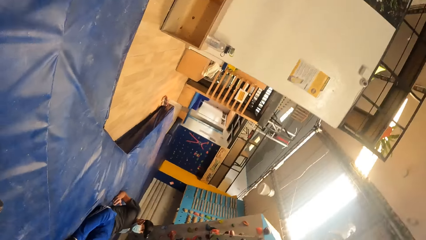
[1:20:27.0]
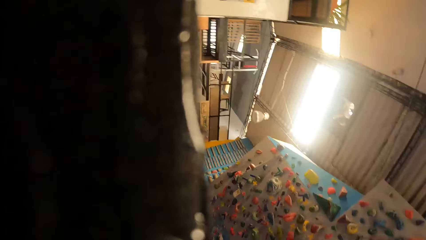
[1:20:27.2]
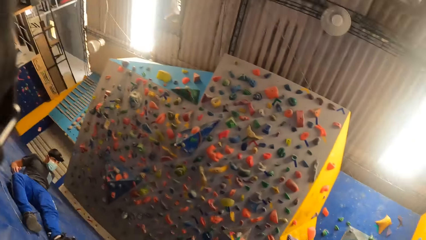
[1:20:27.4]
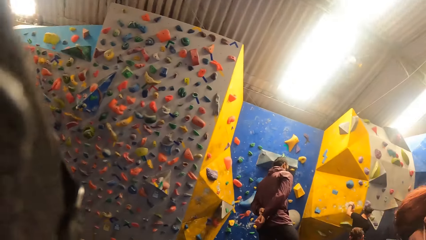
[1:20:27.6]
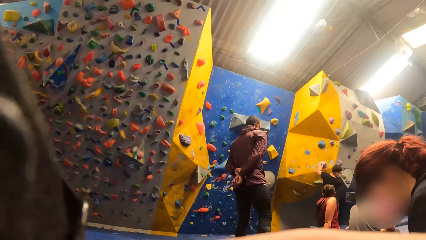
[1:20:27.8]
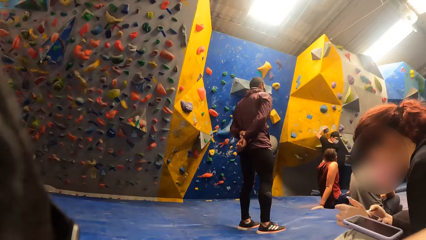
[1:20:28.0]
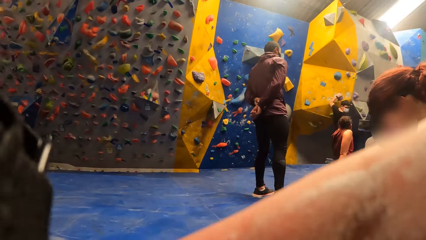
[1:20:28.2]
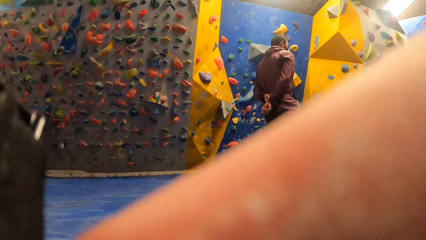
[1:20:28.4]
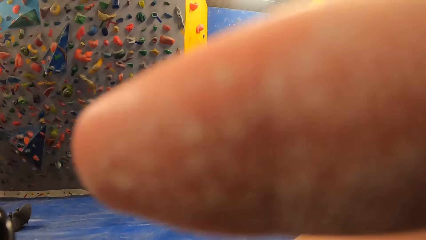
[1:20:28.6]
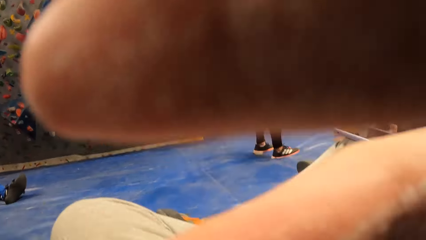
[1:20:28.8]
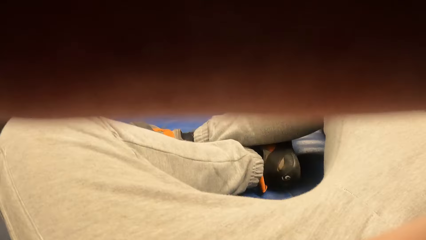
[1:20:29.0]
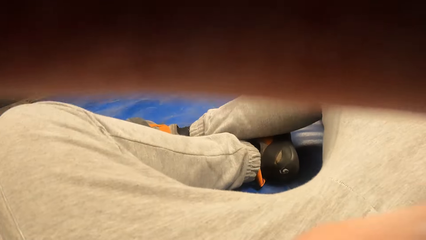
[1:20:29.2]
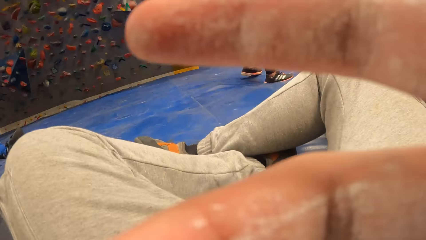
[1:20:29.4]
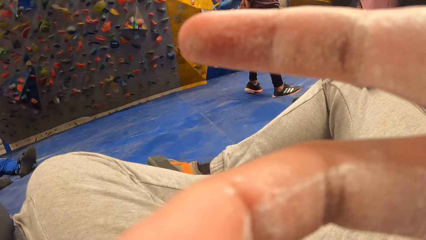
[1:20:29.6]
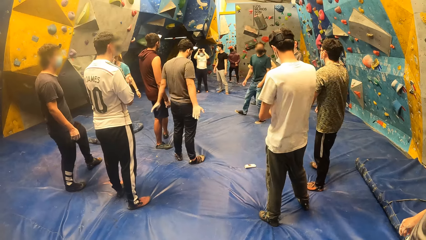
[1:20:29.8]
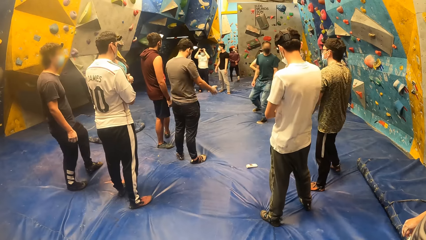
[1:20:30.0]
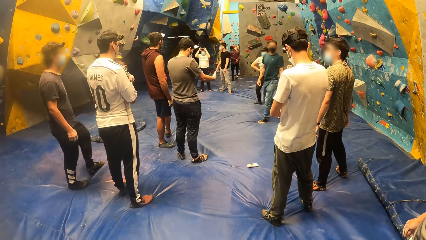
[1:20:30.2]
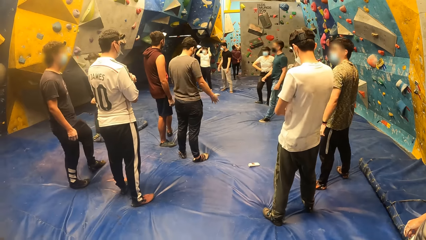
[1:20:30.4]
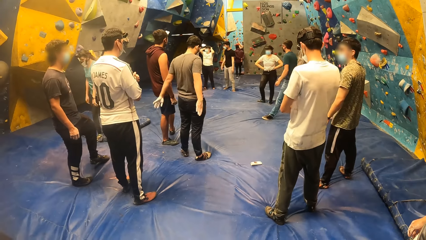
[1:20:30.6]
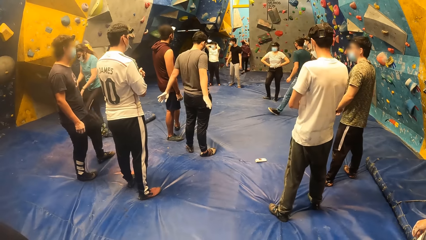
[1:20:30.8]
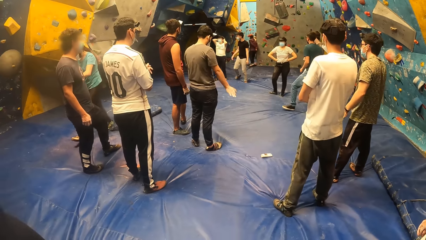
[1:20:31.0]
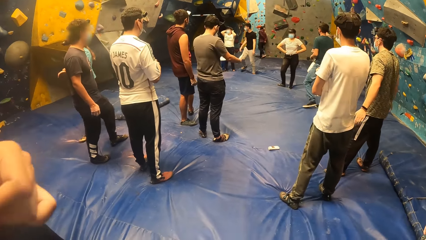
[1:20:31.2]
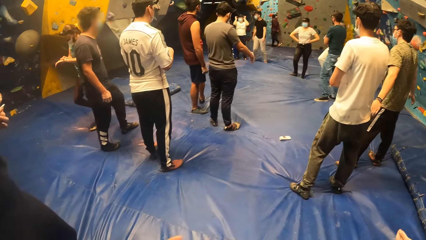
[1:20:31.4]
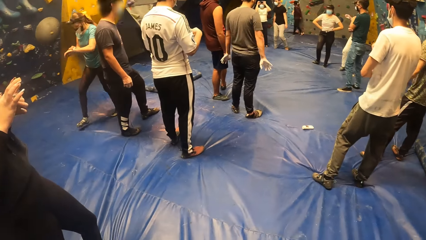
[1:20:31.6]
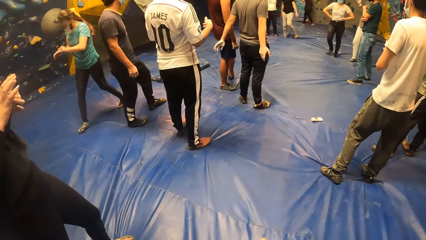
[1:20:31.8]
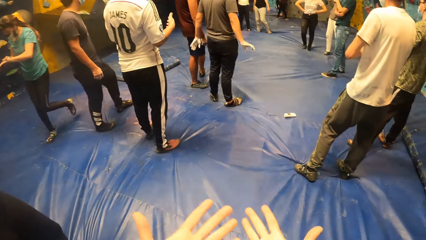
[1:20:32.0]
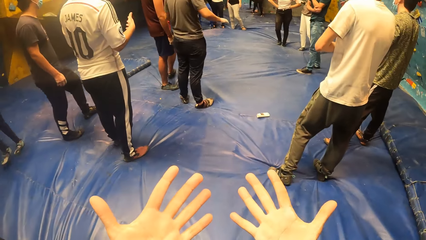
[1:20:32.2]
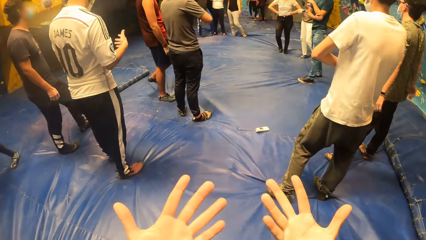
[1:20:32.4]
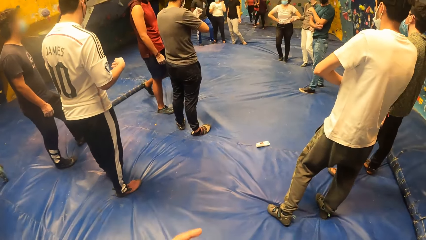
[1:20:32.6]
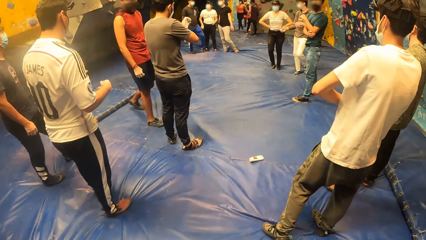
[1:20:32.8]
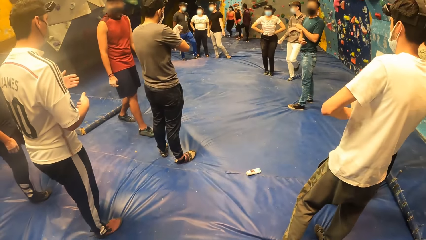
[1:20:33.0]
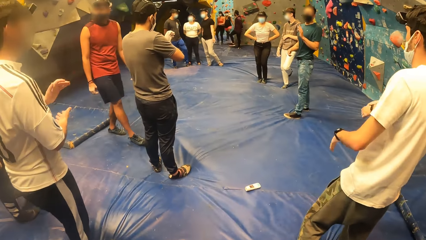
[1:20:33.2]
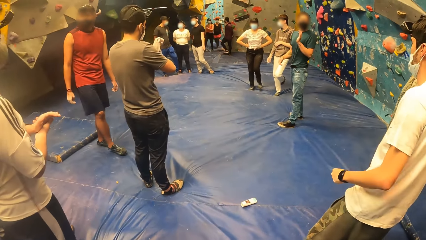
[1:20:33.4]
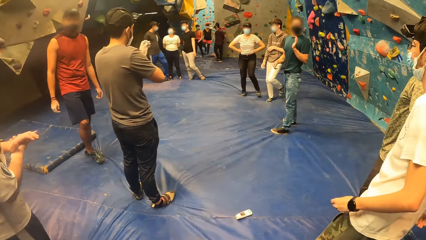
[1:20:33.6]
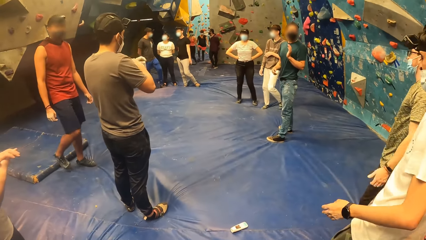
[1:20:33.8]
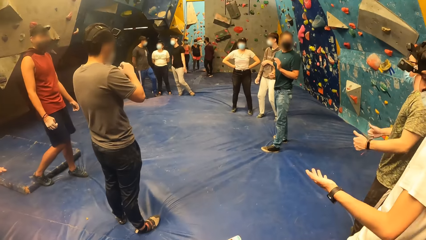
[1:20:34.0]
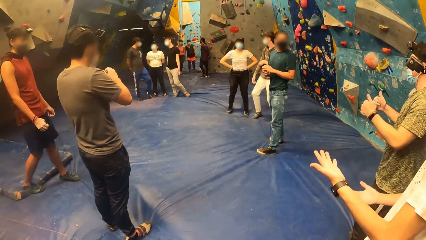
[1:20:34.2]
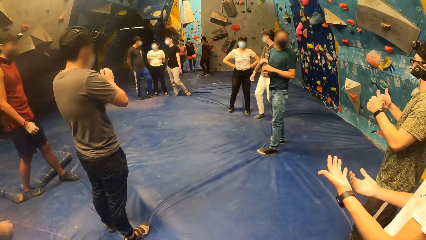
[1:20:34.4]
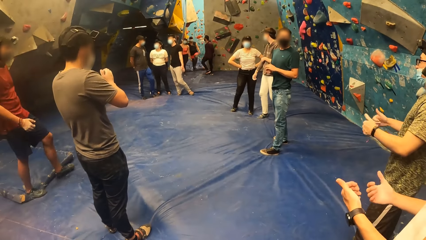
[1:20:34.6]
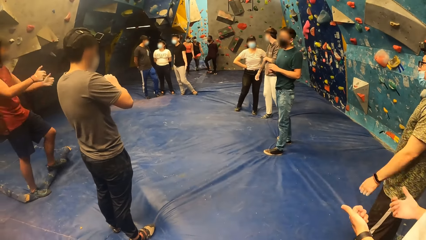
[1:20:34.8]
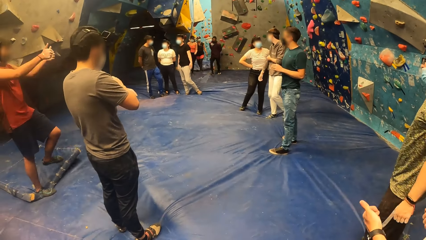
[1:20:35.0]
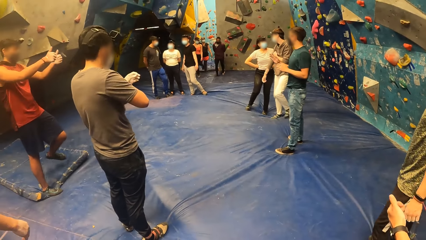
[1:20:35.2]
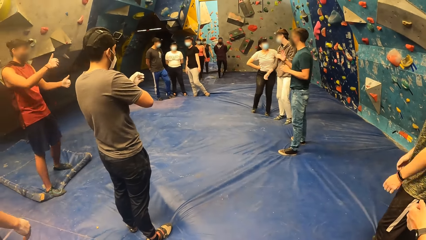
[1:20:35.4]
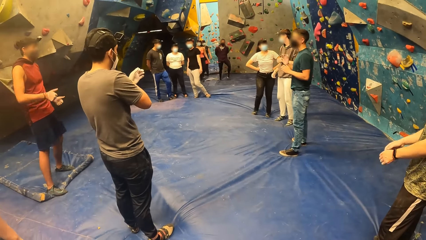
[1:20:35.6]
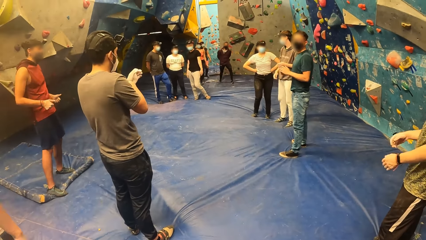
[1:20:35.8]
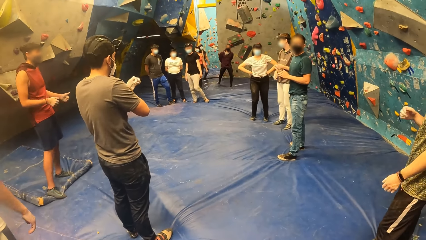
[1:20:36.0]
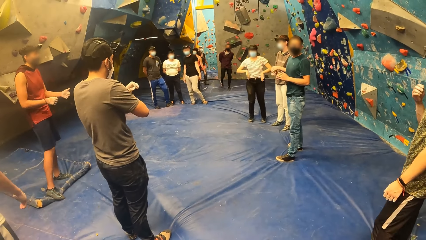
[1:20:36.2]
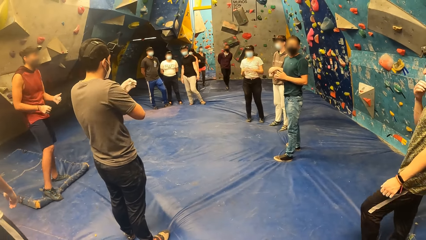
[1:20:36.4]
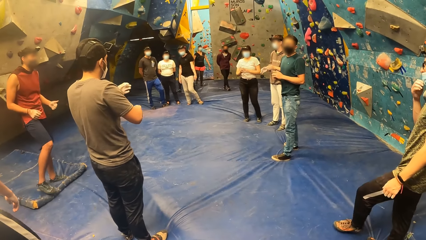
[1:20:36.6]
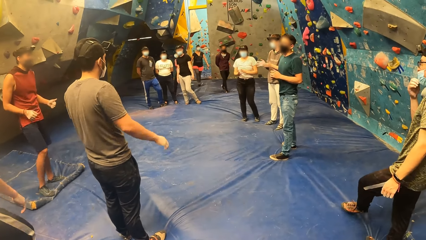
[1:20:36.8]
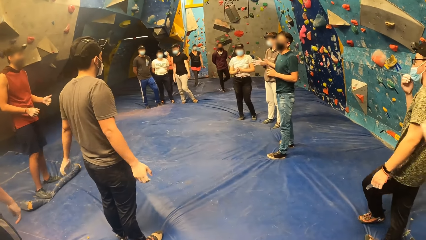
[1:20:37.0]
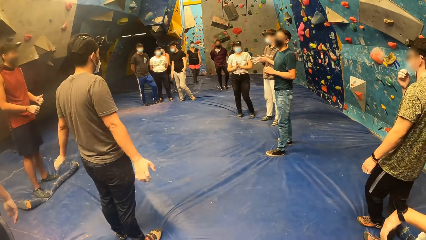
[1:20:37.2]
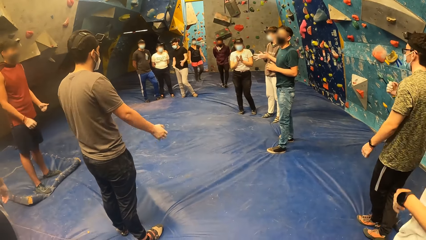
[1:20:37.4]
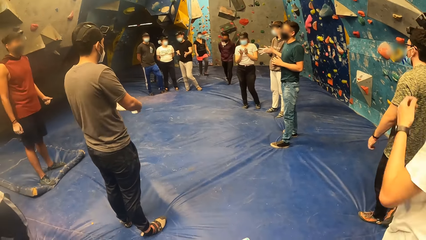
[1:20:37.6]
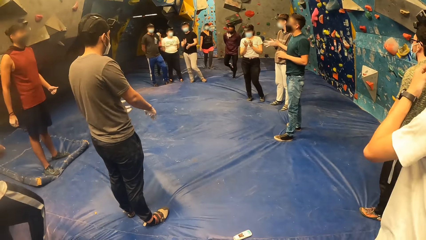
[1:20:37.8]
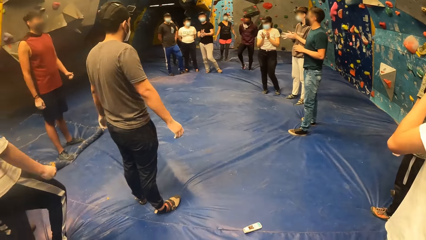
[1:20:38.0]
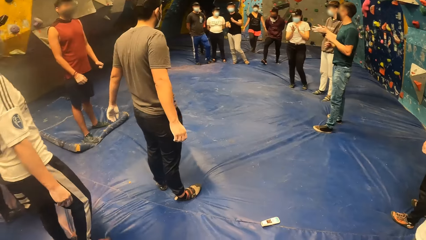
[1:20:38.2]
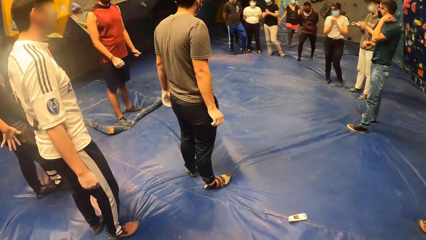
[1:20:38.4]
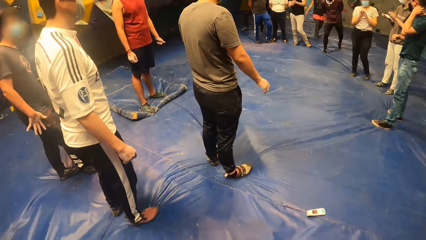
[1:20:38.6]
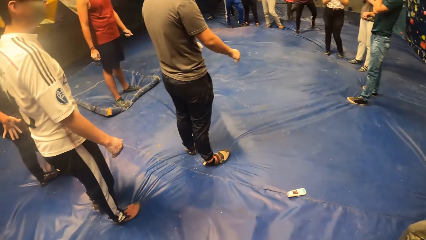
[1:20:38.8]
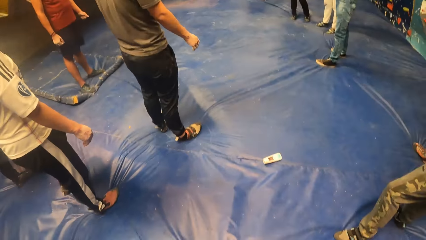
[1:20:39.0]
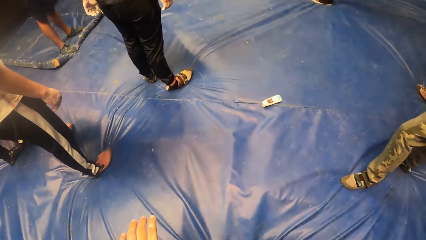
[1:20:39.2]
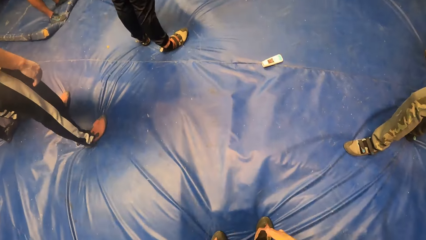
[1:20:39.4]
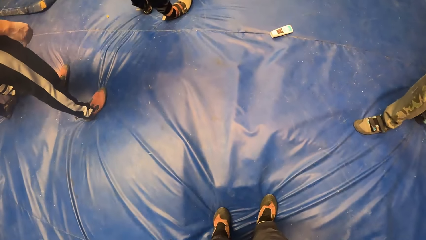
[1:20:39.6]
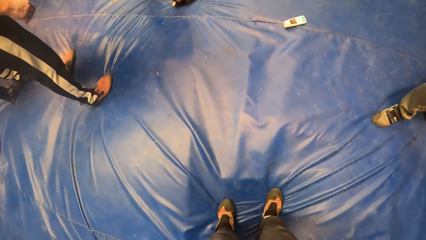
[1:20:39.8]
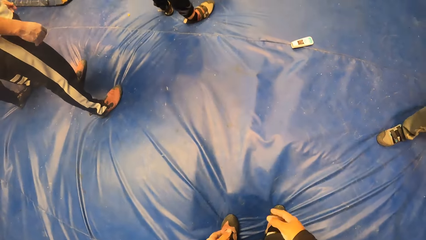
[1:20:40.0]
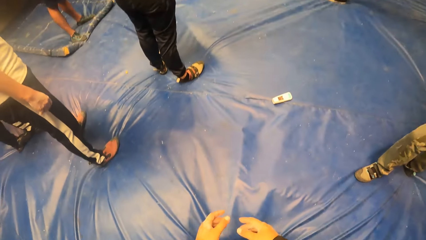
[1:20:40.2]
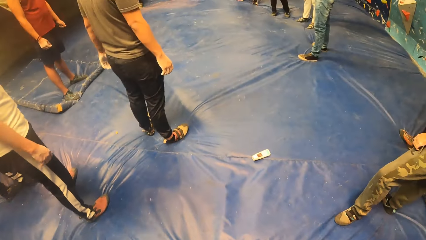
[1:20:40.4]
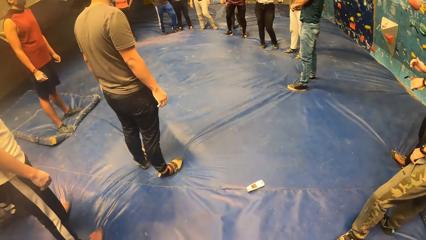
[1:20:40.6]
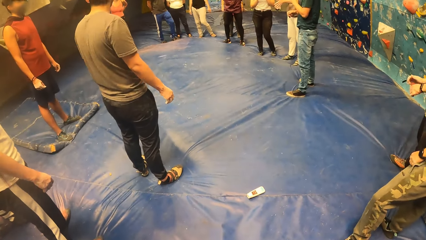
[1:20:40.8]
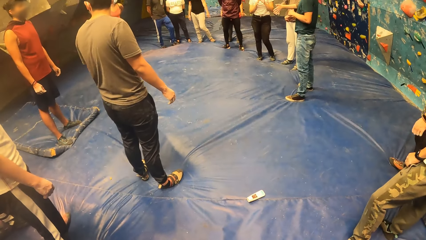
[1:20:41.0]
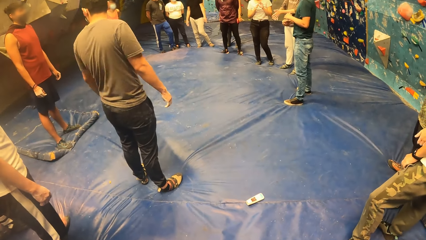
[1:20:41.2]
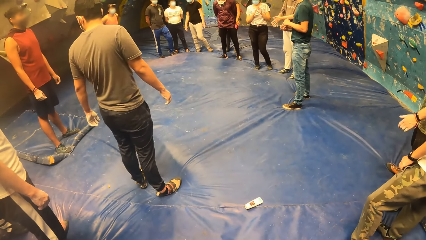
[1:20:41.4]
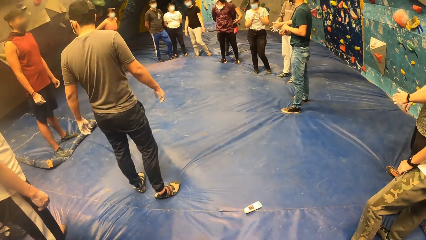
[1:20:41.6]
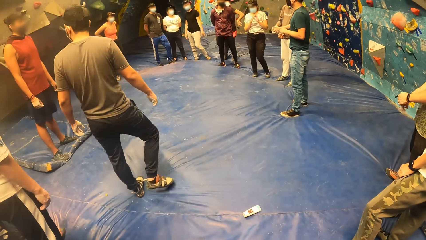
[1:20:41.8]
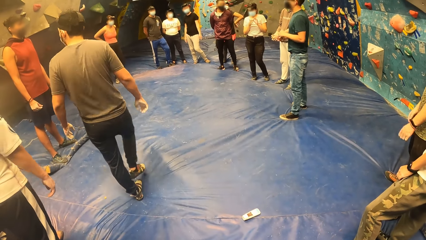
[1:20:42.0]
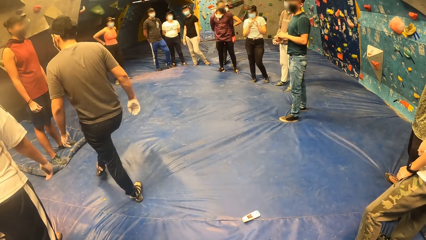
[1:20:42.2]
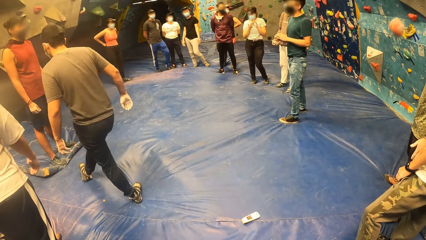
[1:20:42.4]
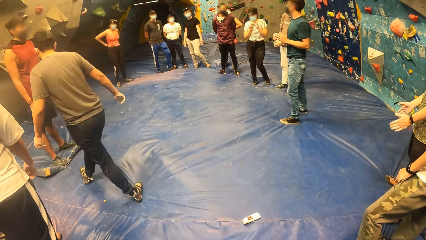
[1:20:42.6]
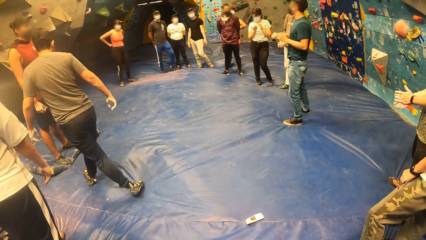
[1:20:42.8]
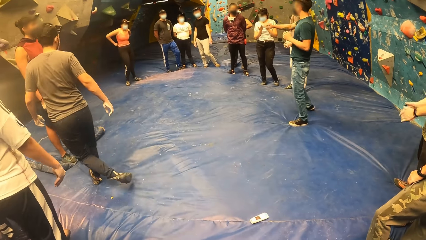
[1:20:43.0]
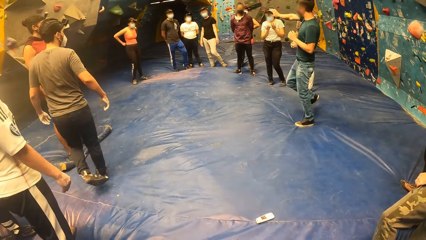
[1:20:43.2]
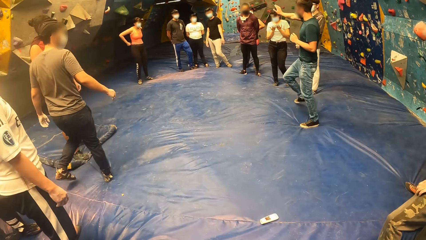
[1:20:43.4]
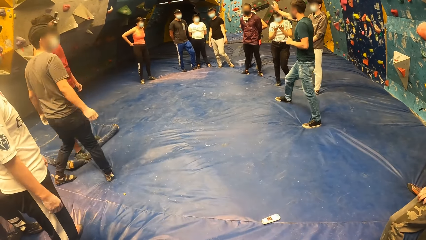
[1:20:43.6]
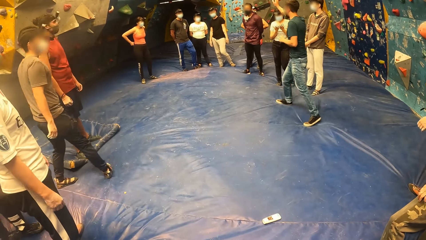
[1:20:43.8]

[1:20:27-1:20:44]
The camera wearer places a hand on the camera. They check the hands. They move in front a bit. They look down.
